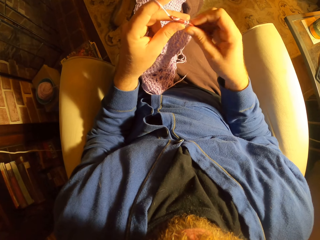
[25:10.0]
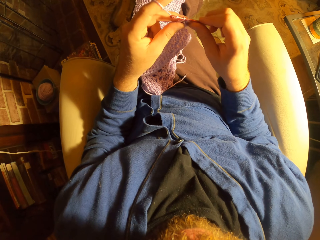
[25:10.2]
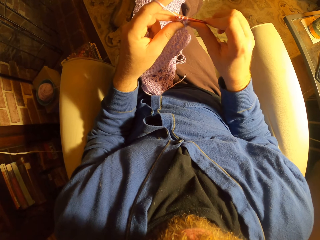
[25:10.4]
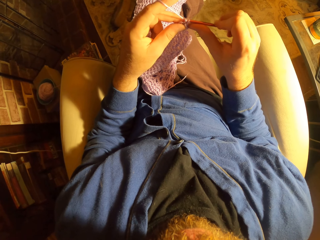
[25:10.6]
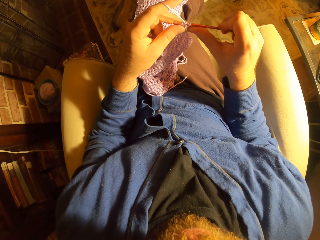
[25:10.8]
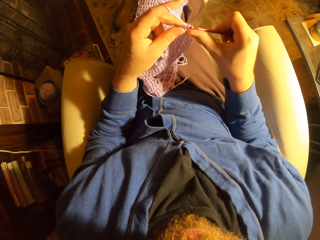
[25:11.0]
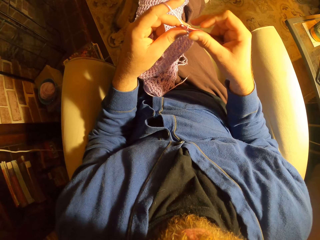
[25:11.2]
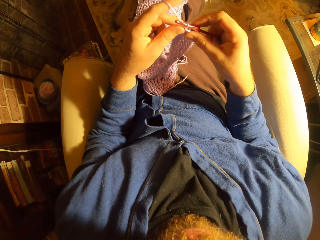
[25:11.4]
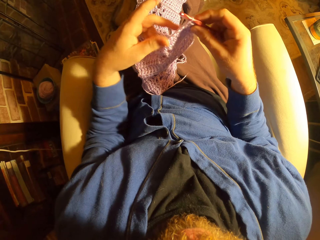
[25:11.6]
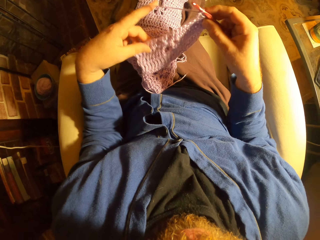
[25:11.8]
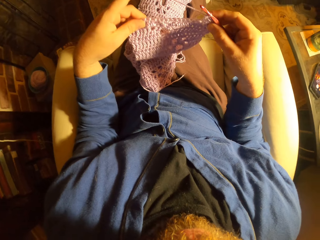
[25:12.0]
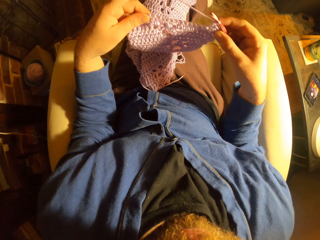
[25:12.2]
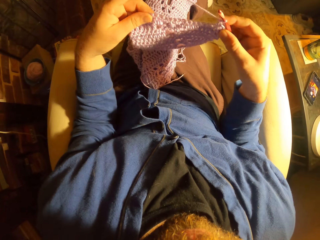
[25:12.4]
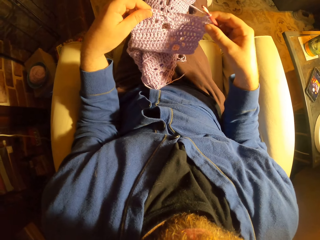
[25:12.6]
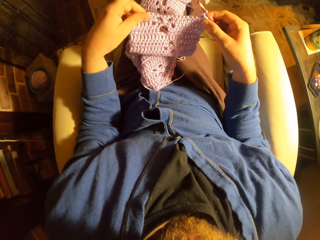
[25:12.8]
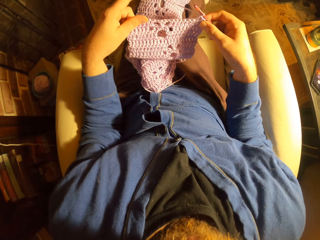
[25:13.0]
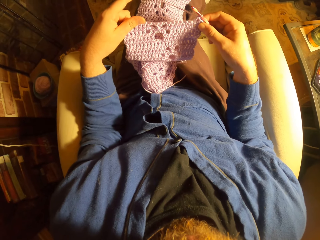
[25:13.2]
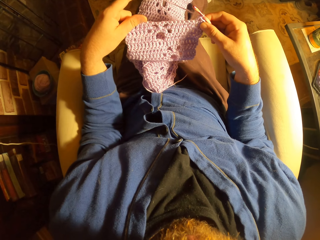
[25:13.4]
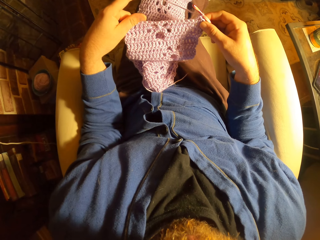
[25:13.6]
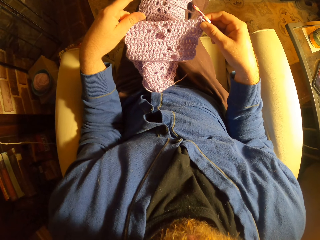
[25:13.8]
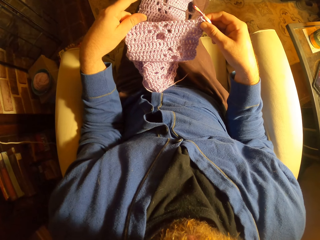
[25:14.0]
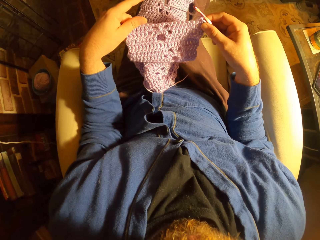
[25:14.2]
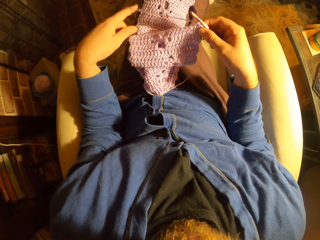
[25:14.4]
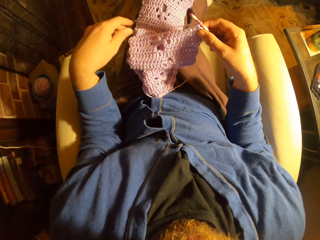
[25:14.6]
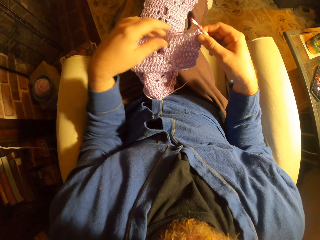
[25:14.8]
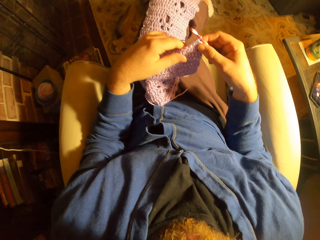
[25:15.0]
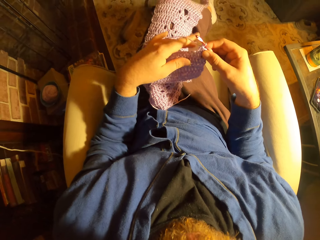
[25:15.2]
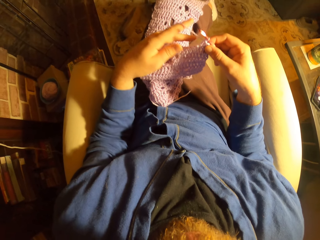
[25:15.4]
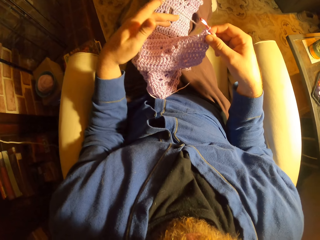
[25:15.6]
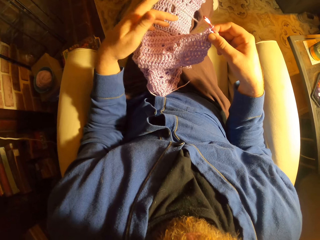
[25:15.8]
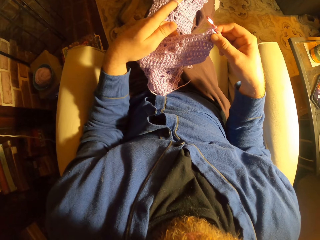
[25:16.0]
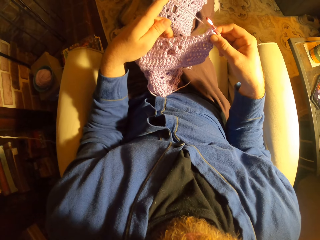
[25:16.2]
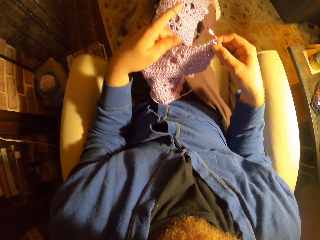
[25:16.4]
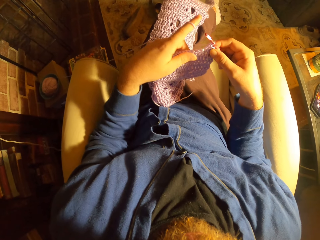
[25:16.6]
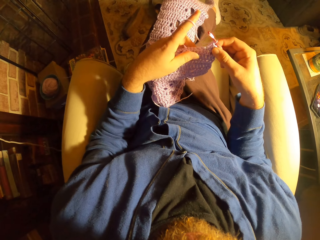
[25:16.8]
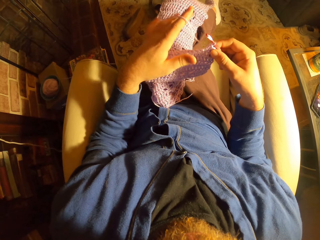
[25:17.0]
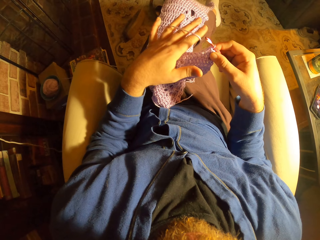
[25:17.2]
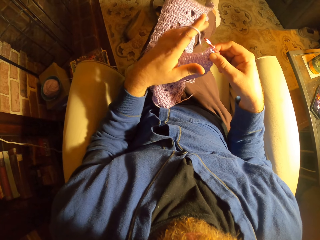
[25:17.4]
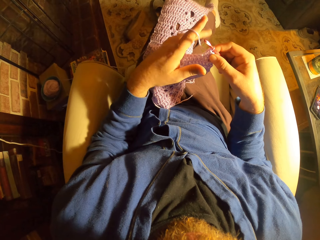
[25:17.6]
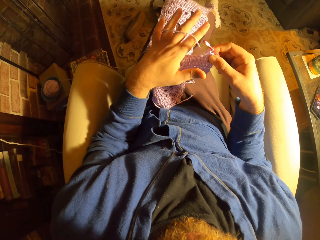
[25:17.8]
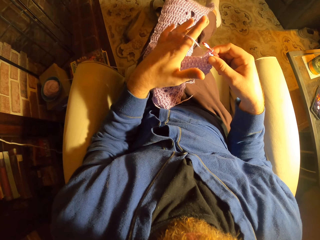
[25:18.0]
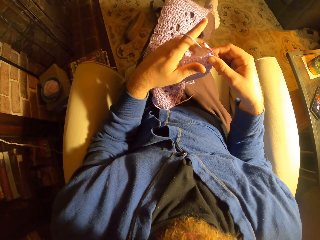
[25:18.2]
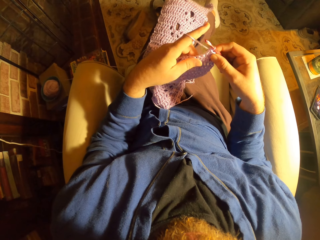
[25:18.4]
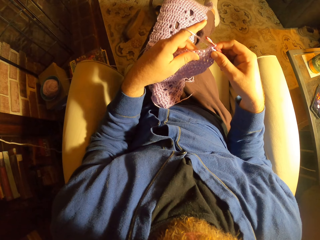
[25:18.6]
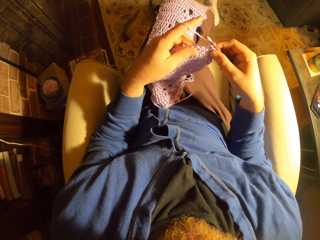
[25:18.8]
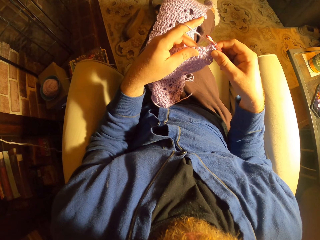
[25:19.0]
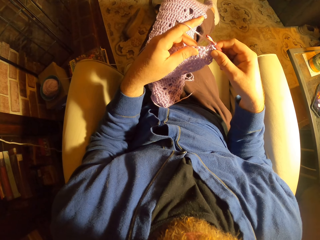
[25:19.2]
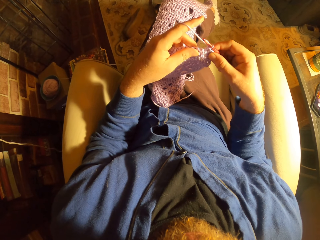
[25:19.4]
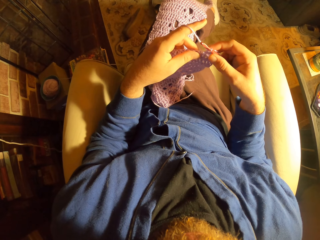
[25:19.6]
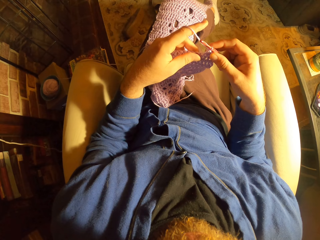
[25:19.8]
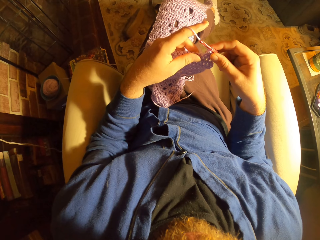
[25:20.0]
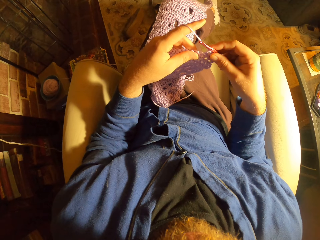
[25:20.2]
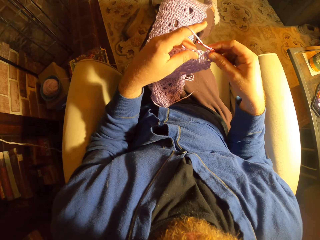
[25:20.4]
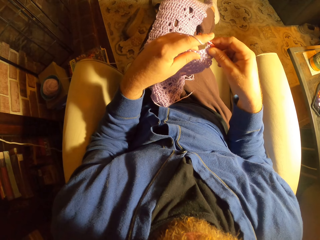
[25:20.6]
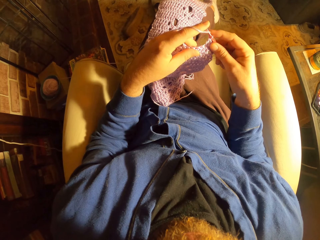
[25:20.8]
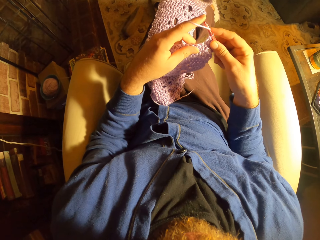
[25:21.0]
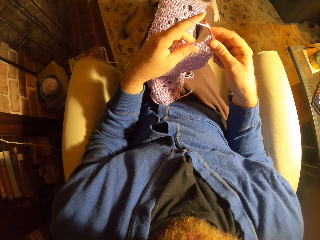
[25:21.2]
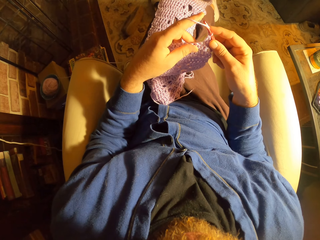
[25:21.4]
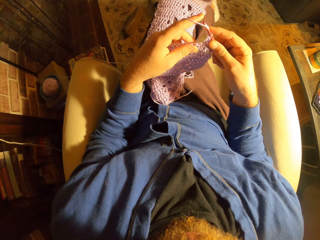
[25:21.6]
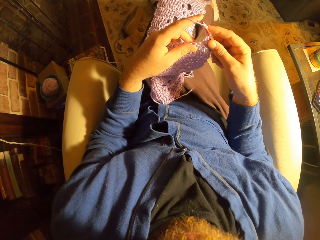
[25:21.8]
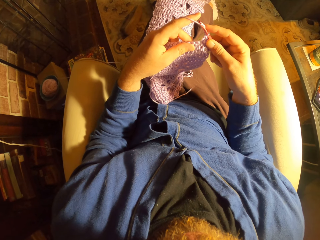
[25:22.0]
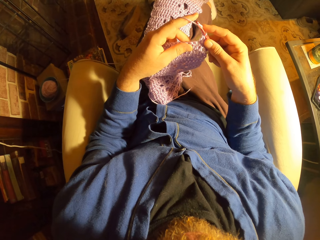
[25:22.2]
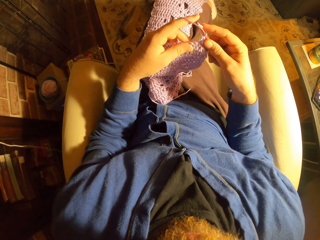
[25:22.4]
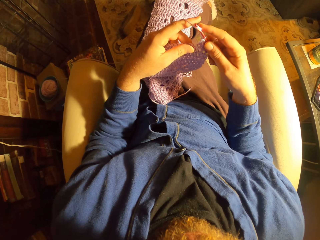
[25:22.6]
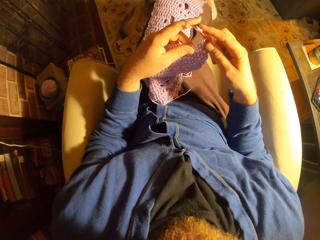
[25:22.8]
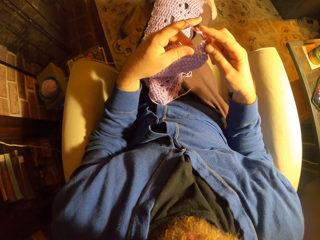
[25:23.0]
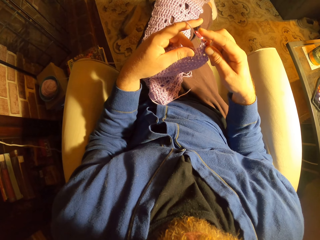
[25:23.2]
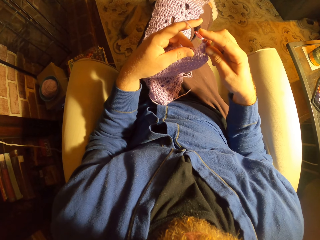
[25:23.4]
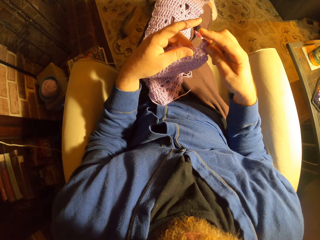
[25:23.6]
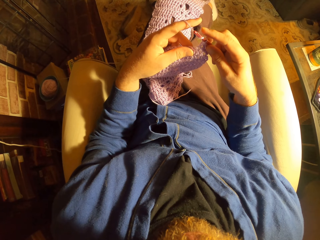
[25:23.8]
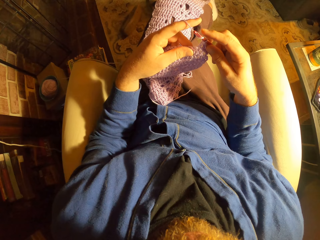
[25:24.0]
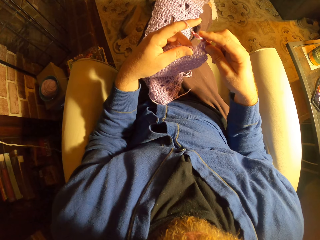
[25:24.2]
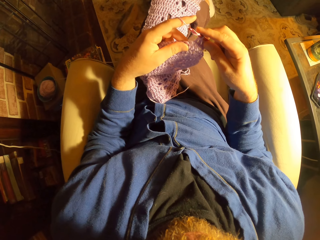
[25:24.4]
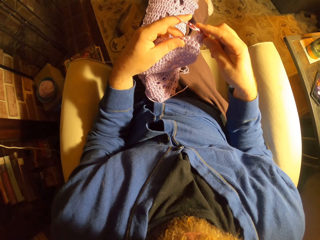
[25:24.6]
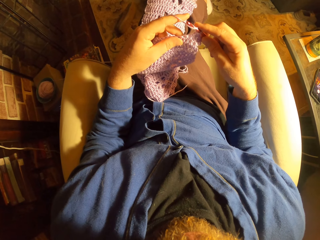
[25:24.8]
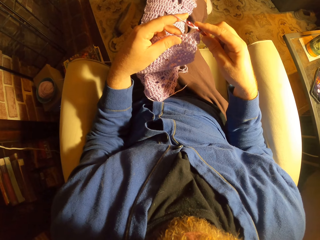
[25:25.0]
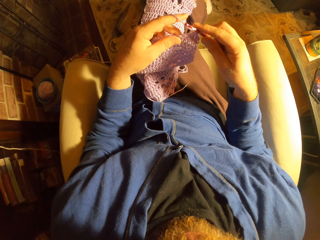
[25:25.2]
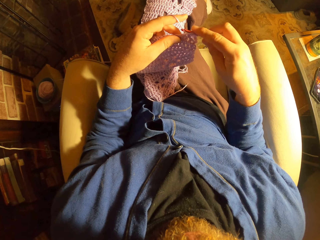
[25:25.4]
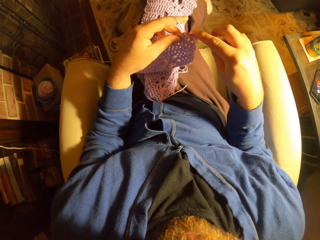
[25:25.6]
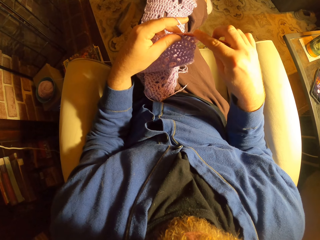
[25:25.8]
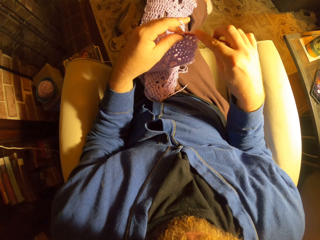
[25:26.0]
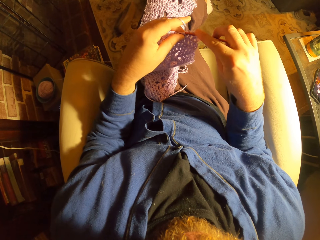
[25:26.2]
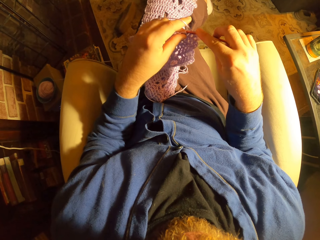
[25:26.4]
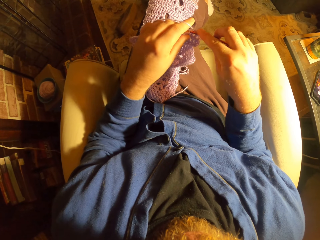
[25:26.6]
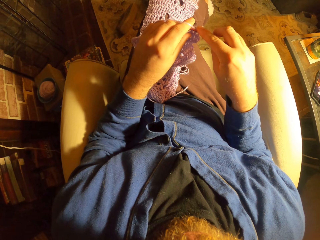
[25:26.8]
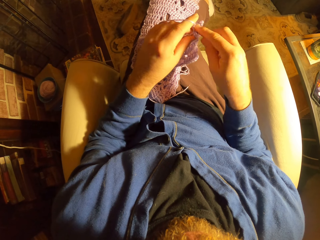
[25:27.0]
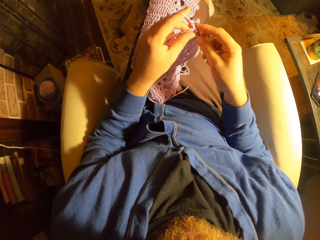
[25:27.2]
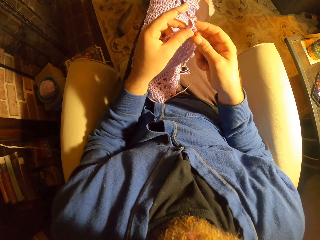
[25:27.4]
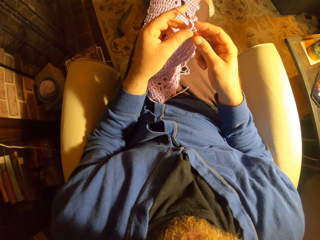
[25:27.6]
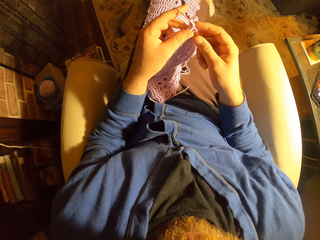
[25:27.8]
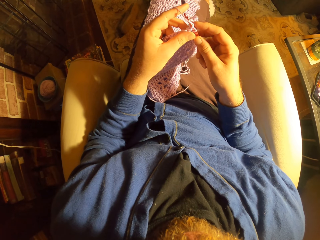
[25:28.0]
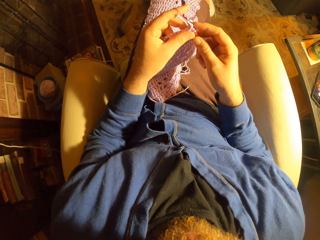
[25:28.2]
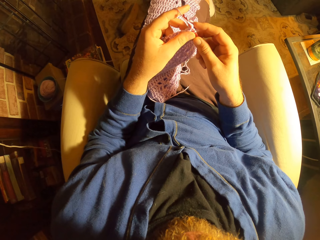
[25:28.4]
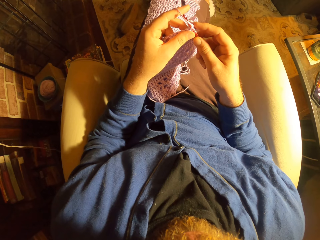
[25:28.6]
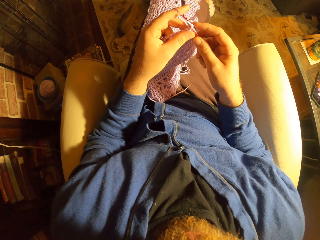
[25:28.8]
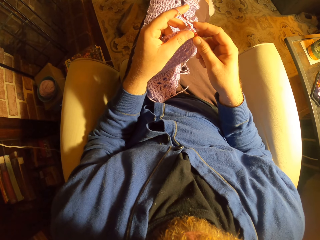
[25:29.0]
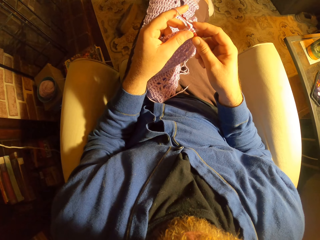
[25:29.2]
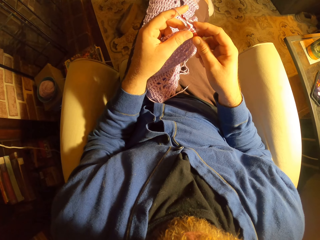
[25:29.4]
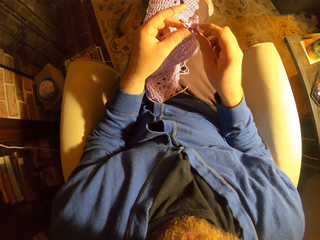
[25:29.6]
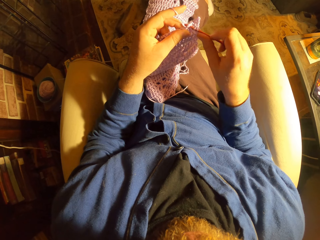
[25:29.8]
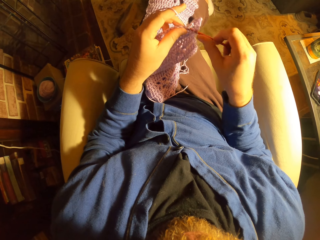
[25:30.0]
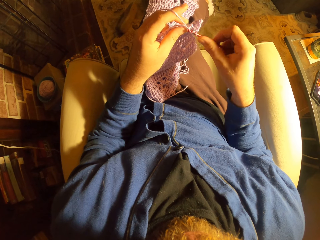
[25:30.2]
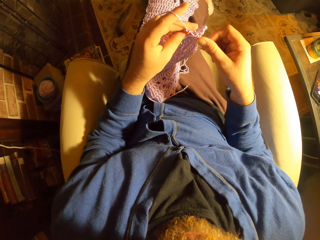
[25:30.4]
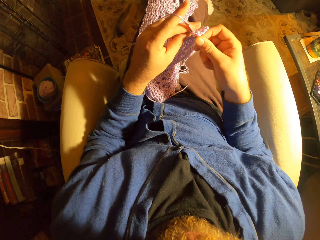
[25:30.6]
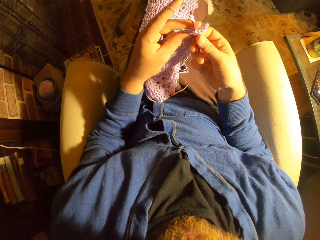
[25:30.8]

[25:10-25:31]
The camera wearer holds the left edge of the crochet with her left hand. She stretches the fabric using the left hand. She adjusts the yarn with her left hand. She holds the crochet with her left hand. She knits the fabric. She crochets with the yarn.
